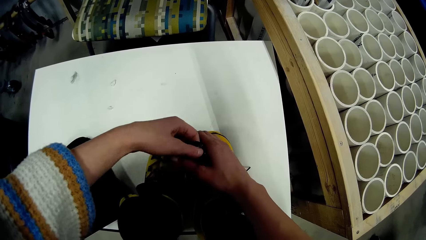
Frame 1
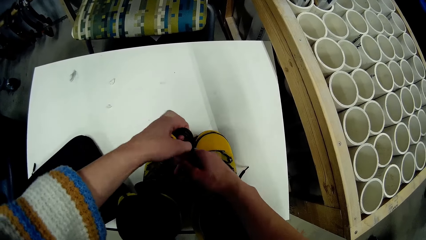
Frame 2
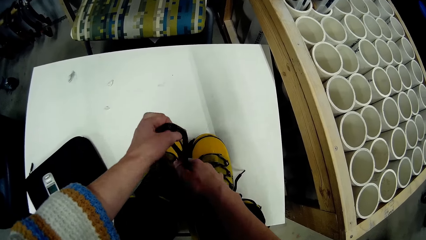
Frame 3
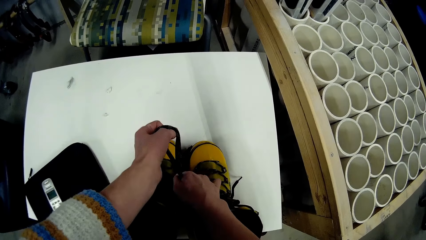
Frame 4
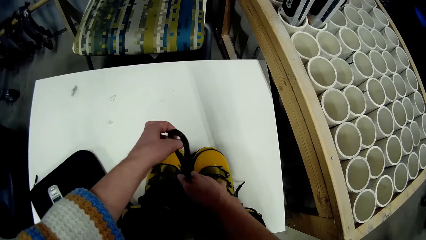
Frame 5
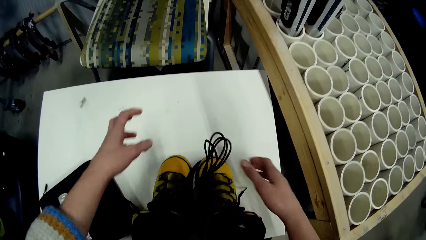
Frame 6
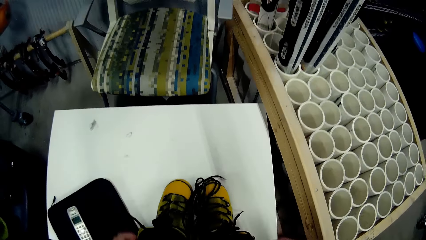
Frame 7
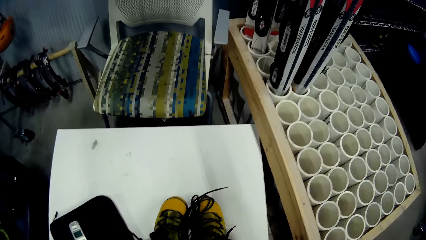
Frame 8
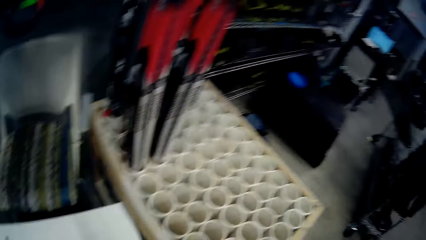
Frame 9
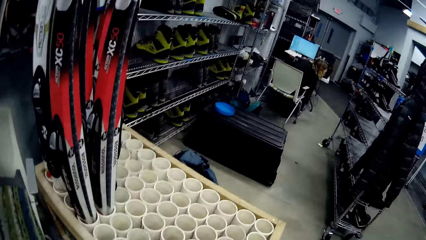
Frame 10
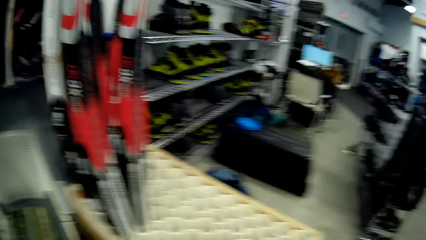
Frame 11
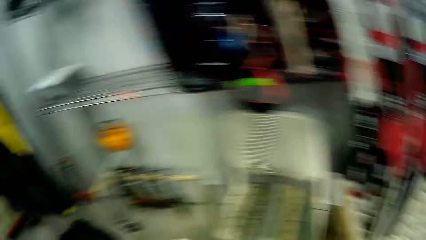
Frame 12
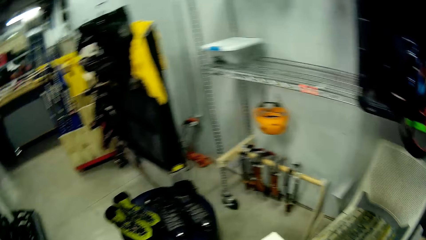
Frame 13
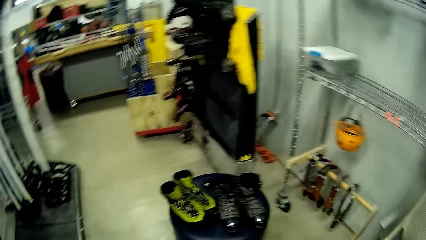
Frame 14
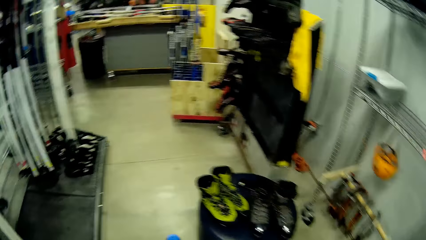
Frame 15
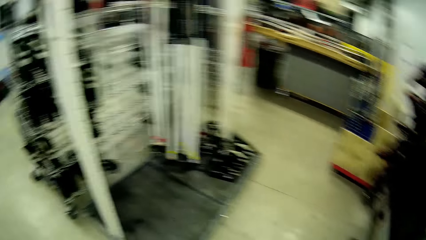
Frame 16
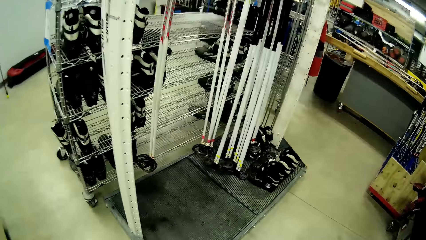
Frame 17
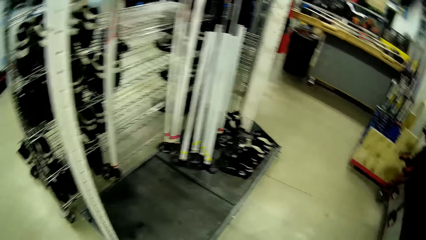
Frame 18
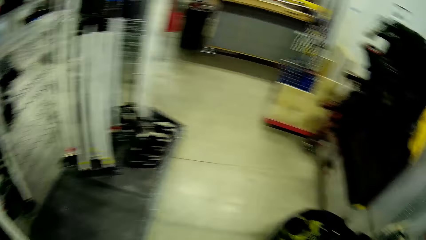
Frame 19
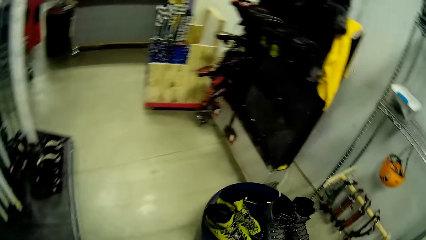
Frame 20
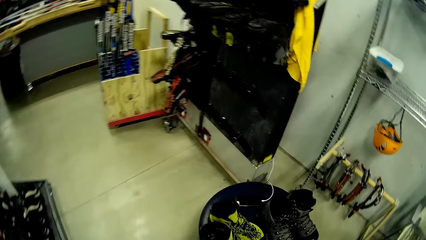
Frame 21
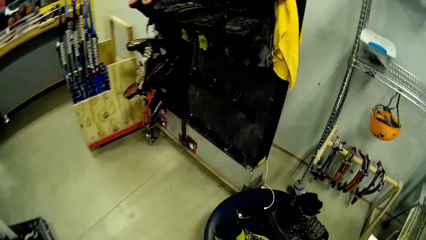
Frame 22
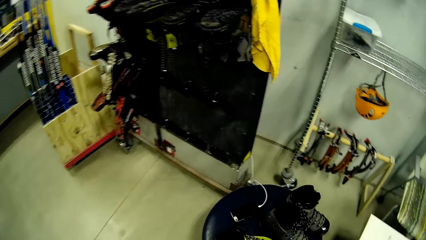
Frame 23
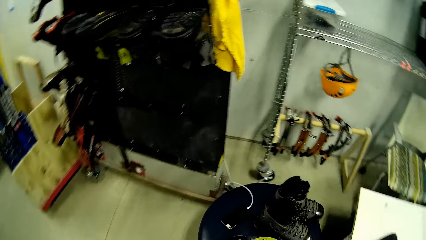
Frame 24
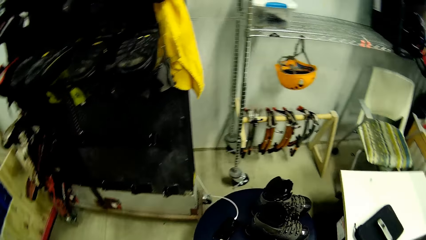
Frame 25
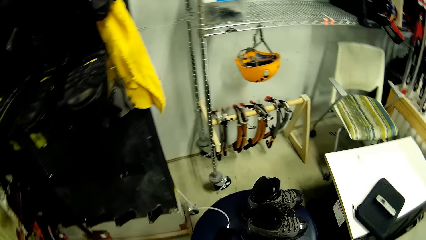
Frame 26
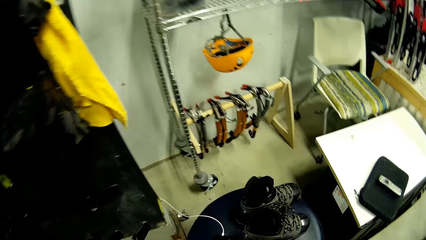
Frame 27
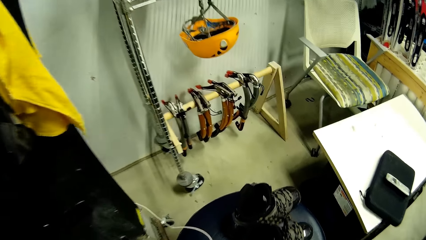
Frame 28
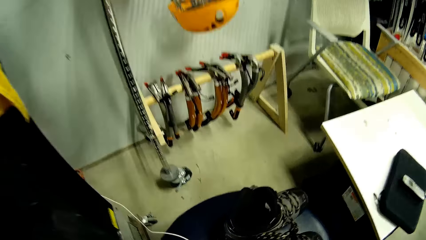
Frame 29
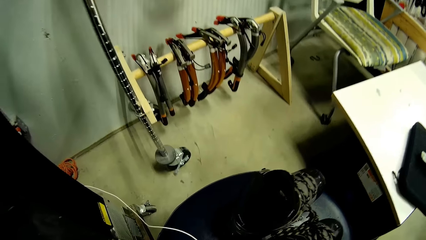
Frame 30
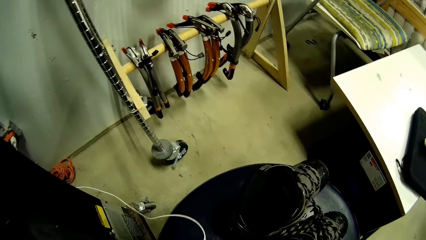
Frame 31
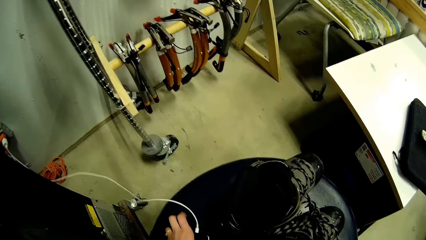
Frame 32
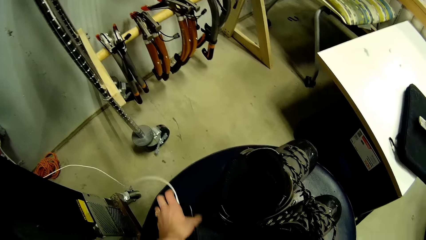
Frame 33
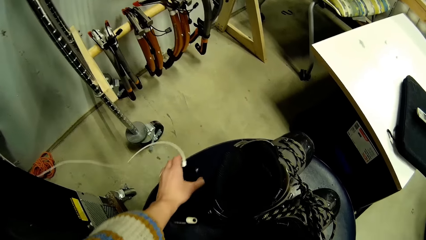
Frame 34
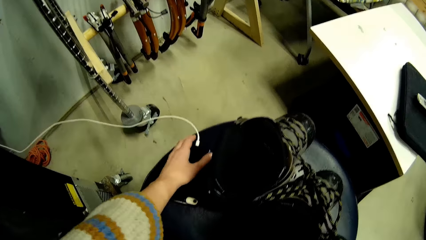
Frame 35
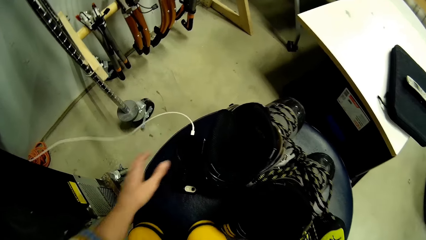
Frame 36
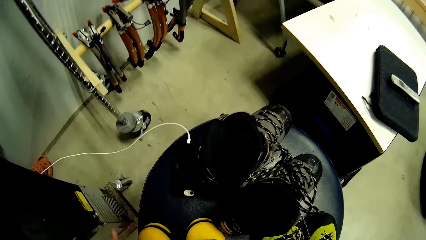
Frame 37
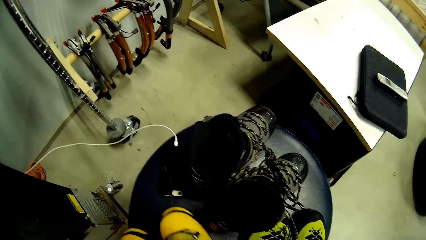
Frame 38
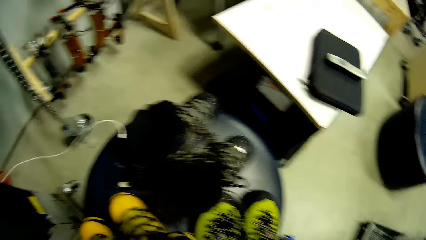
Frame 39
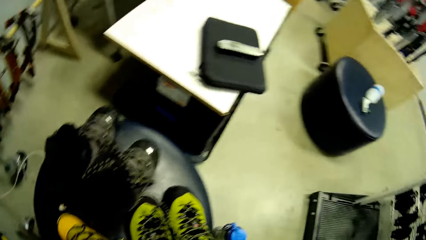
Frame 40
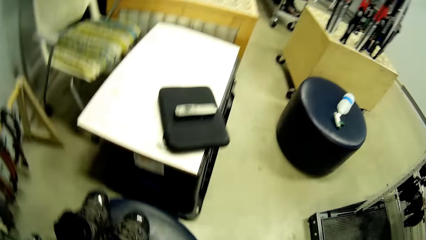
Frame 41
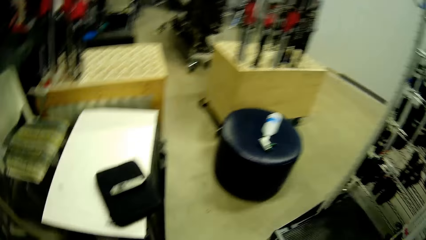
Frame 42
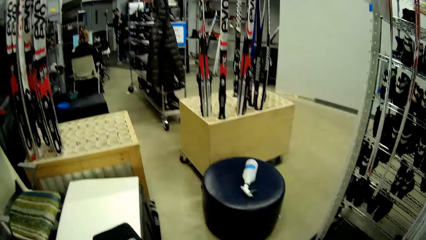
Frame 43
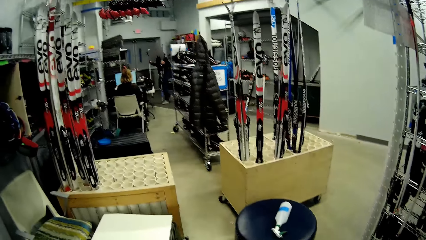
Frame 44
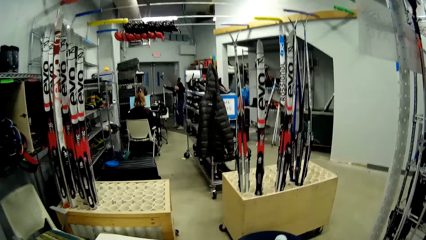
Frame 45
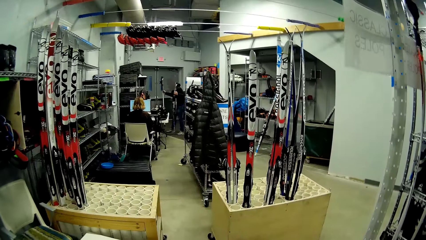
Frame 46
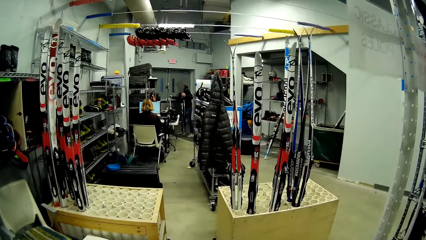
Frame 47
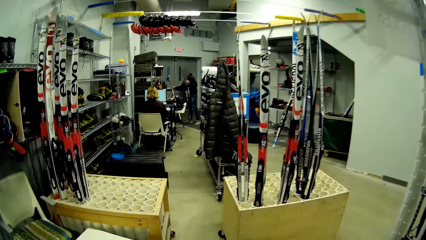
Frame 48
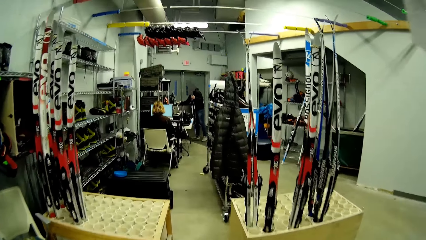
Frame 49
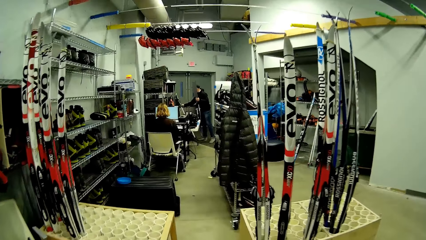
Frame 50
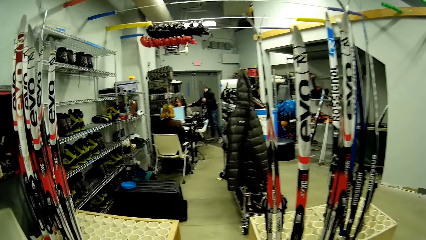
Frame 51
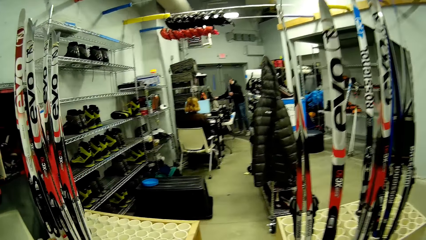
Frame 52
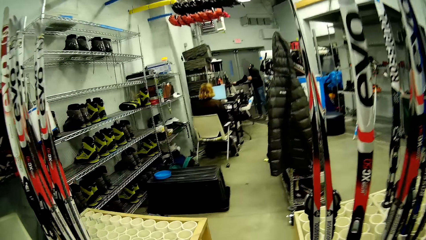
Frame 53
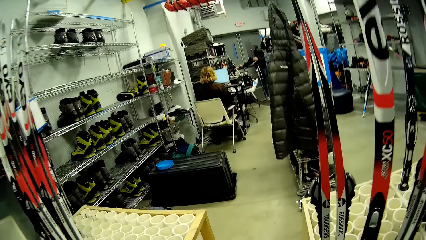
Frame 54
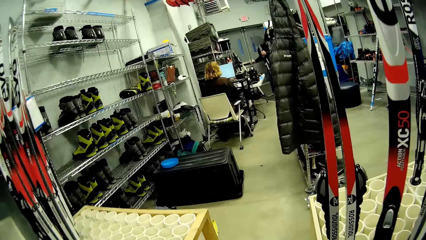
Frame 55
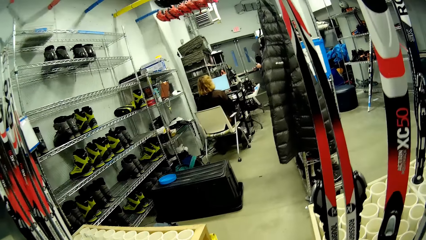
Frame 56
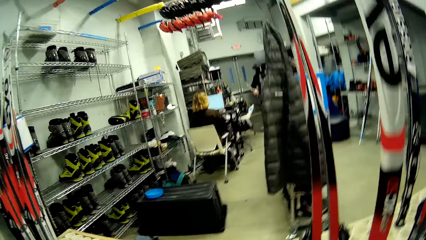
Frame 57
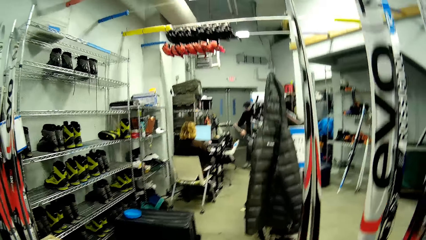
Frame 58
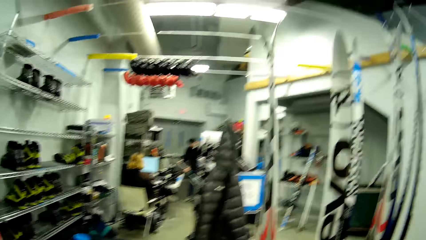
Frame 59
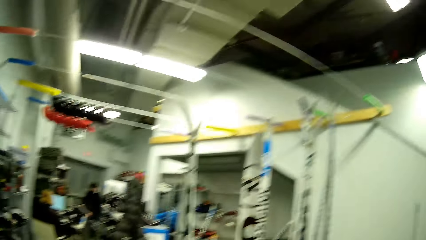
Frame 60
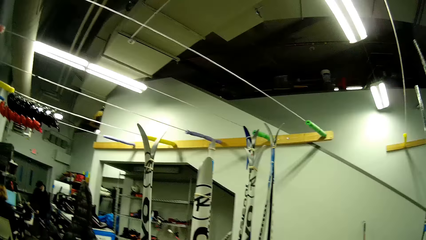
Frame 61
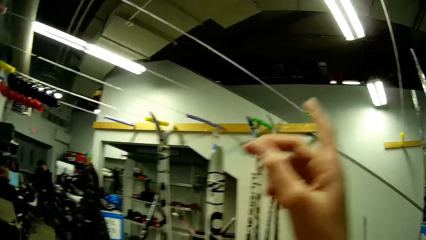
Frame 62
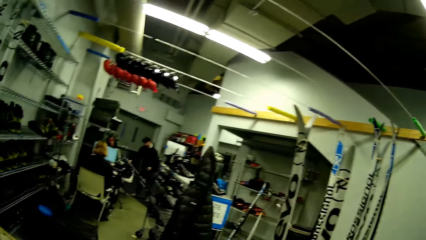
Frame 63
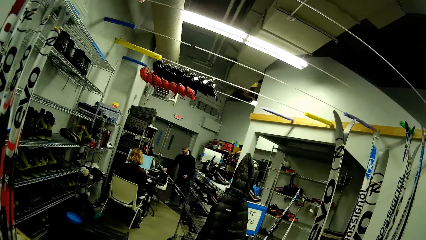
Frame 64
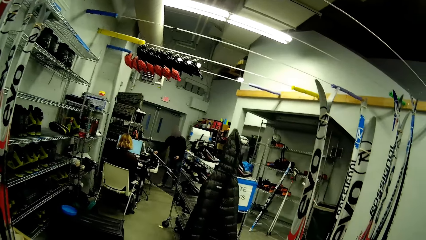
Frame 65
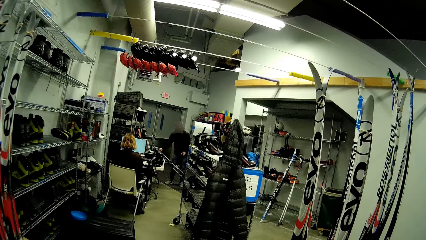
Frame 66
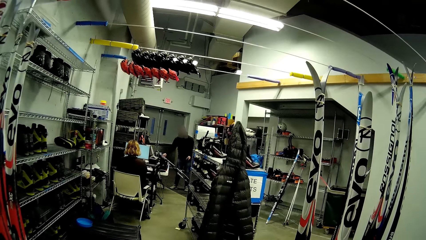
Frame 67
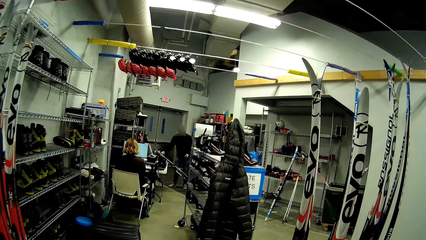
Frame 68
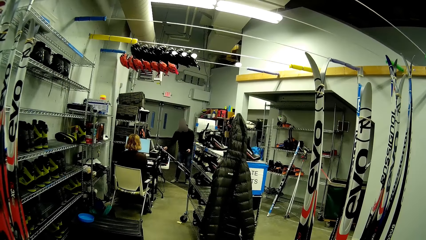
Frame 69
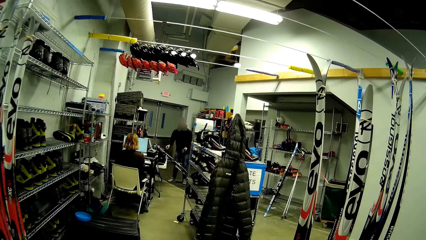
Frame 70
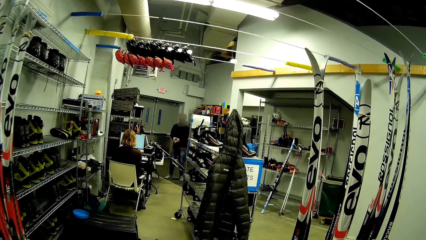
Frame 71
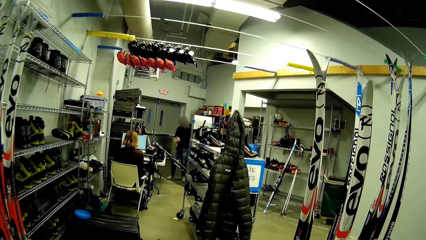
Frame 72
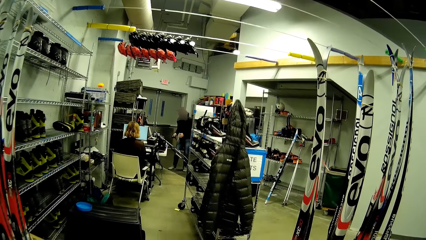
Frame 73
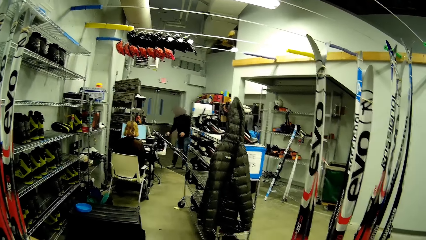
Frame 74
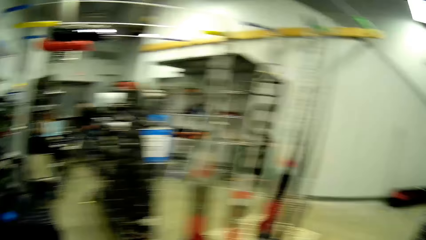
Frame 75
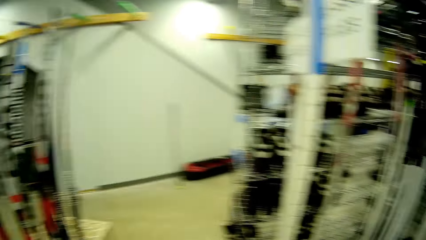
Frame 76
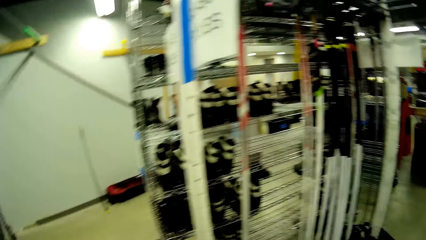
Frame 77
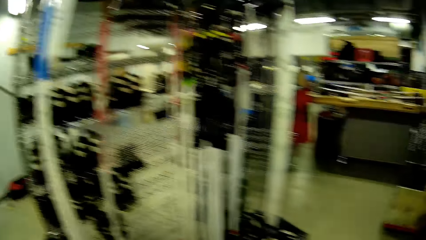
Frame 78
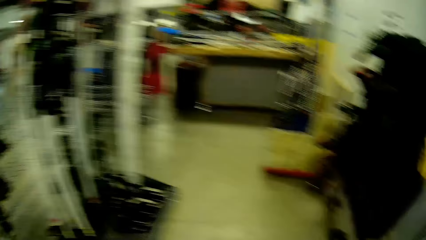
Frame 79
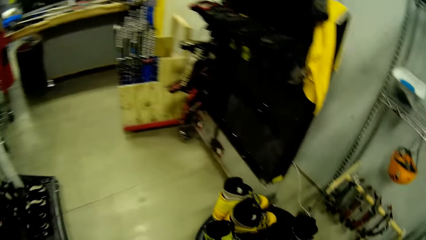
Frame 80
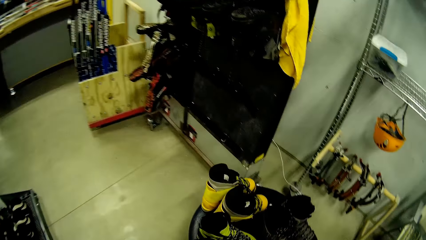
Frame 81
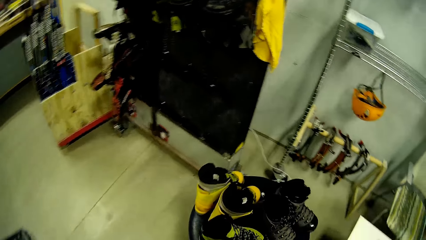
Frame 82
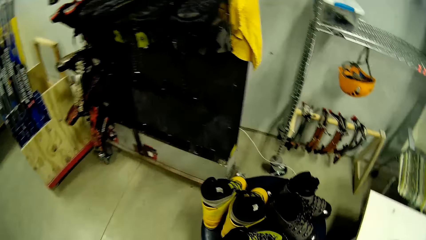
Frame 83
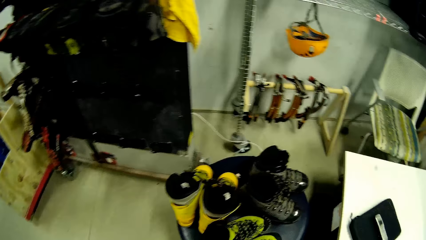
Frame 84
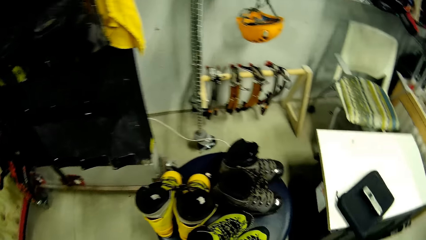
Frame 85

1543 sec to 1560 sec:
The camera wearer tightens a knot. They drop the shoelaces with hands. They look around a room. They walk towards the boots rack. They move a phone on the seat beside the boots rack. They turn around. A man holds hockey sticks with hands. The camera wearer moves a hand. The man puts hands together. The camera wearer looks around the room.
